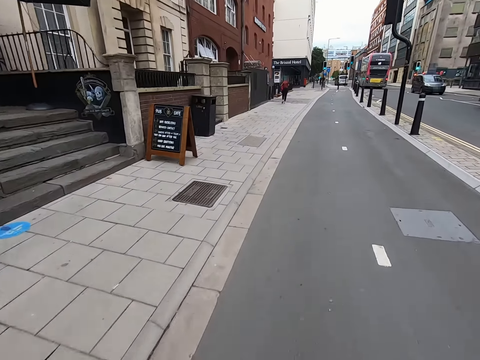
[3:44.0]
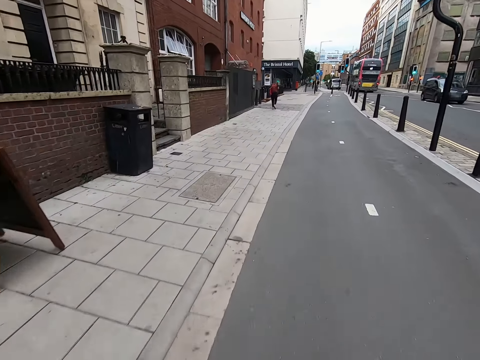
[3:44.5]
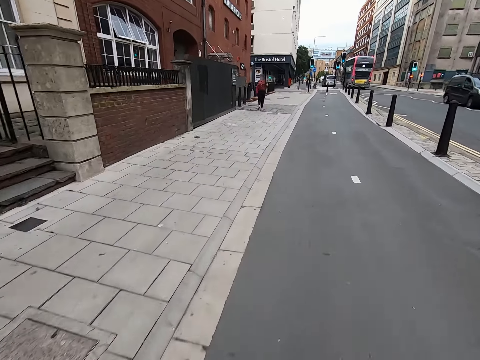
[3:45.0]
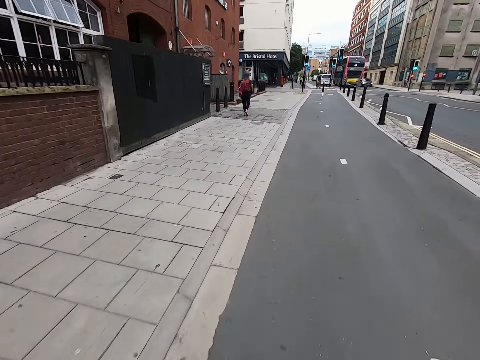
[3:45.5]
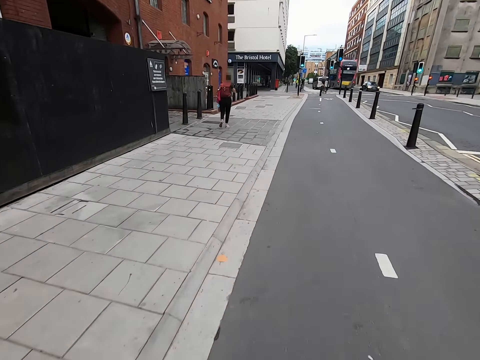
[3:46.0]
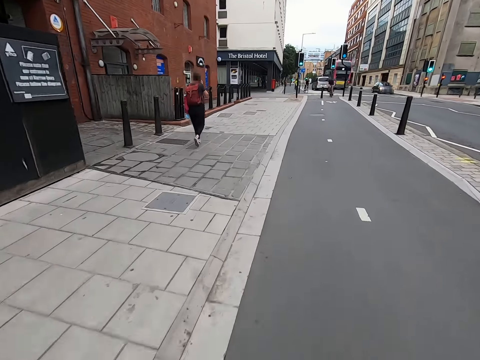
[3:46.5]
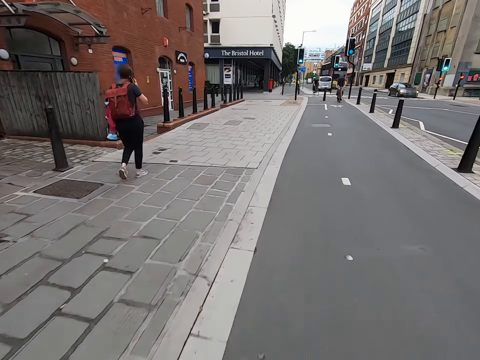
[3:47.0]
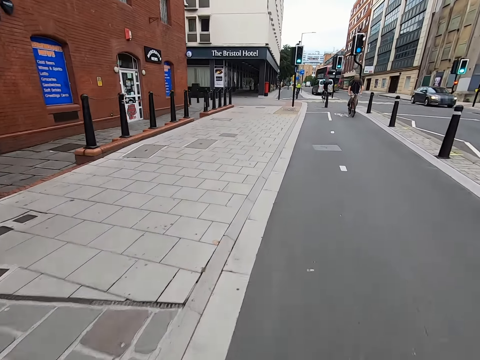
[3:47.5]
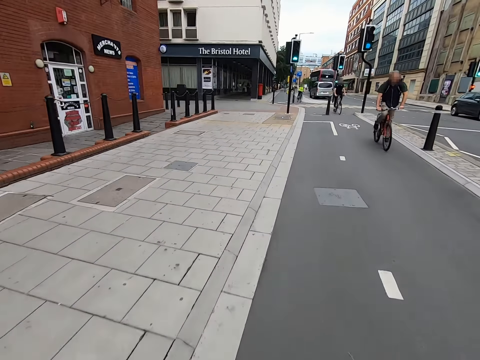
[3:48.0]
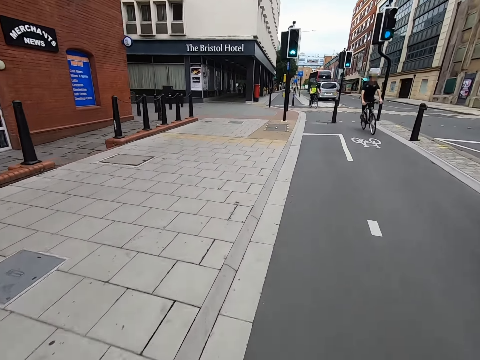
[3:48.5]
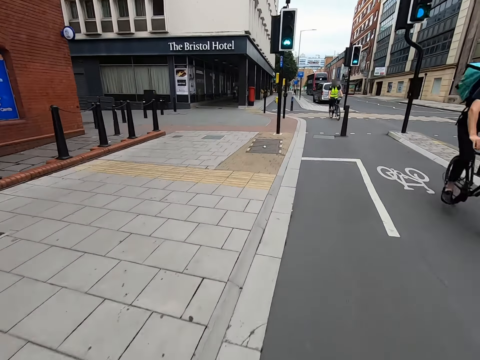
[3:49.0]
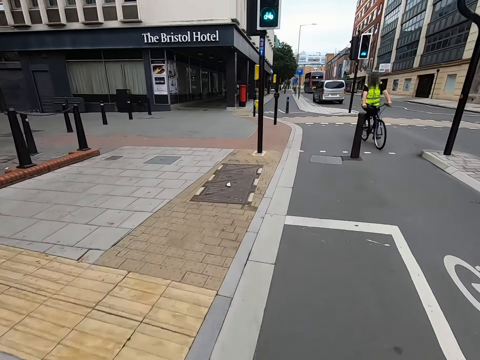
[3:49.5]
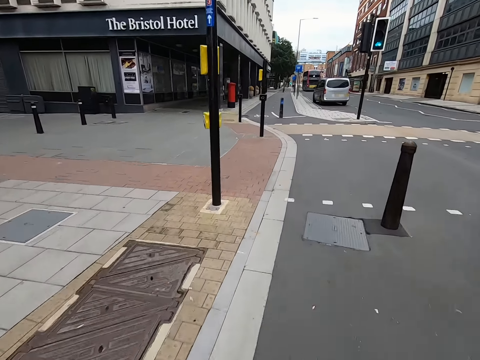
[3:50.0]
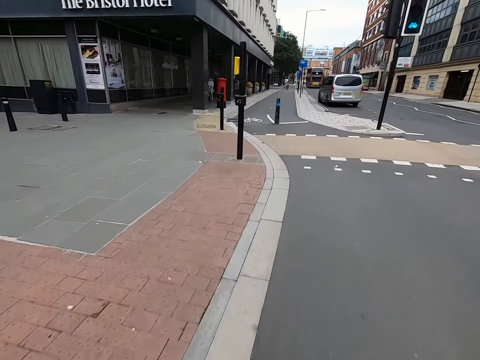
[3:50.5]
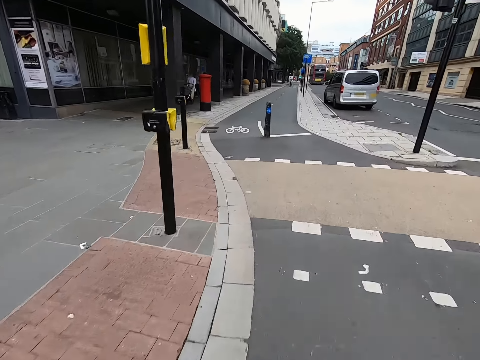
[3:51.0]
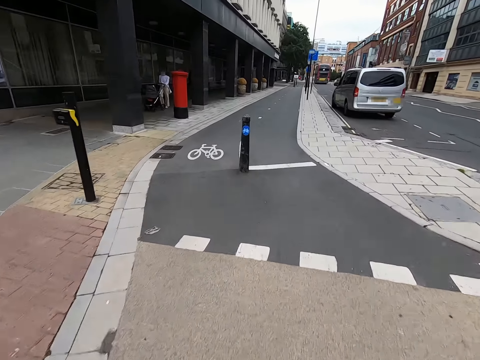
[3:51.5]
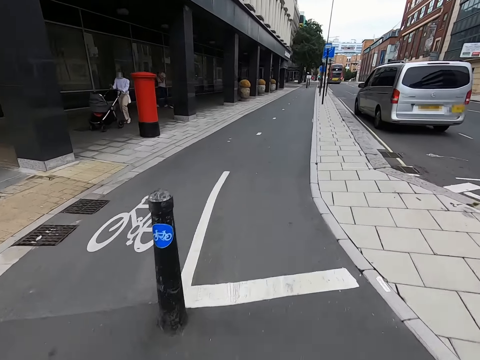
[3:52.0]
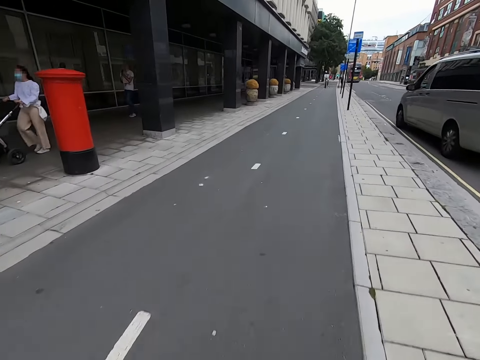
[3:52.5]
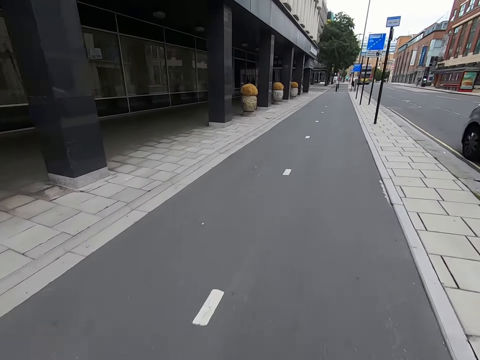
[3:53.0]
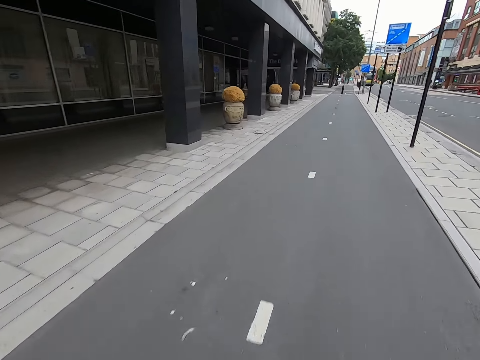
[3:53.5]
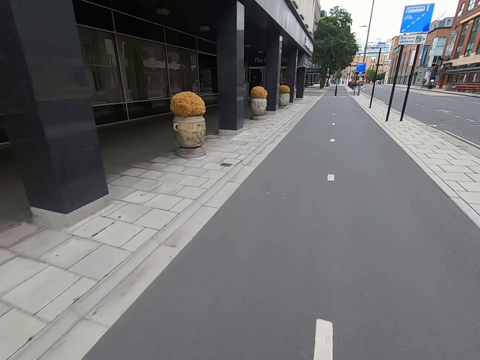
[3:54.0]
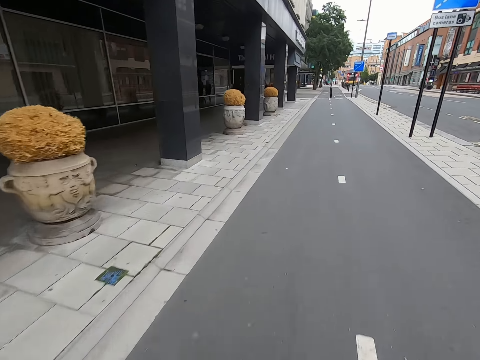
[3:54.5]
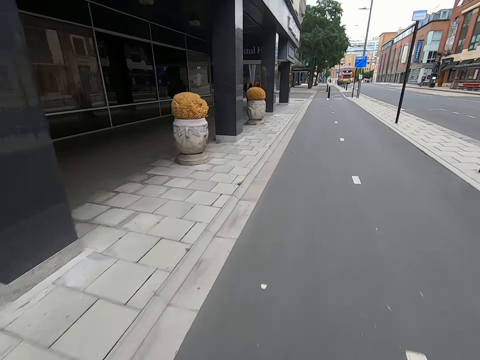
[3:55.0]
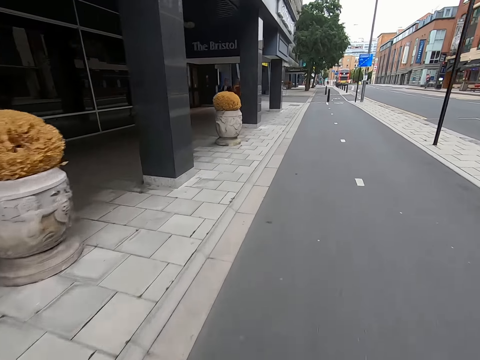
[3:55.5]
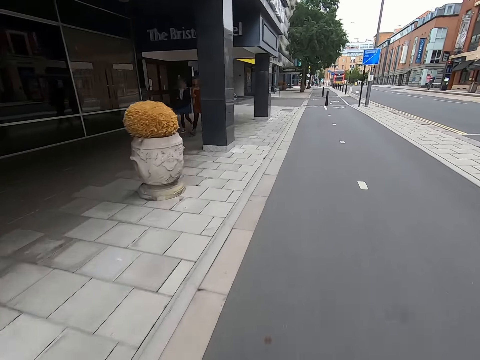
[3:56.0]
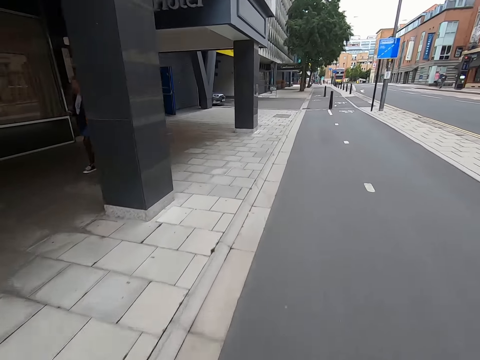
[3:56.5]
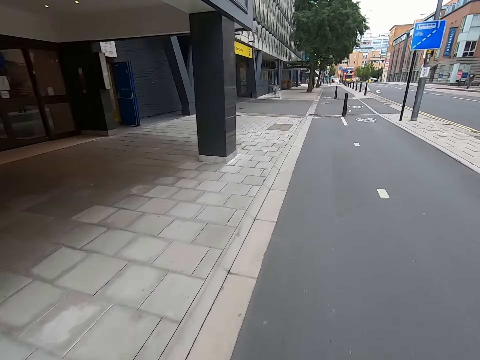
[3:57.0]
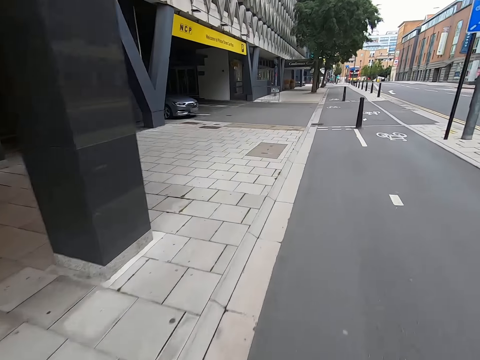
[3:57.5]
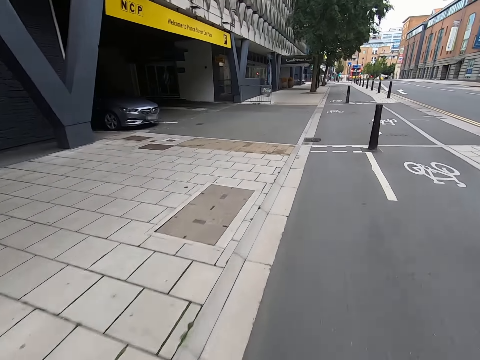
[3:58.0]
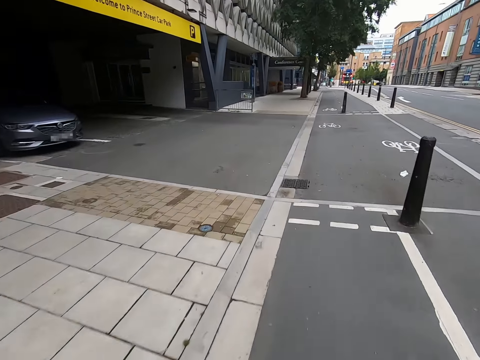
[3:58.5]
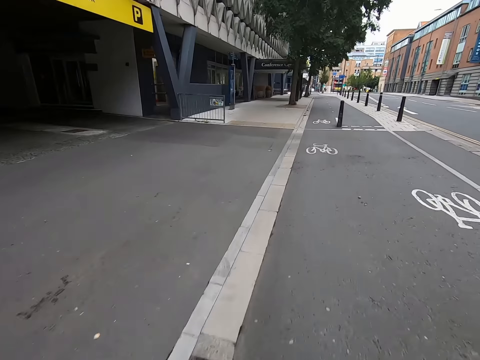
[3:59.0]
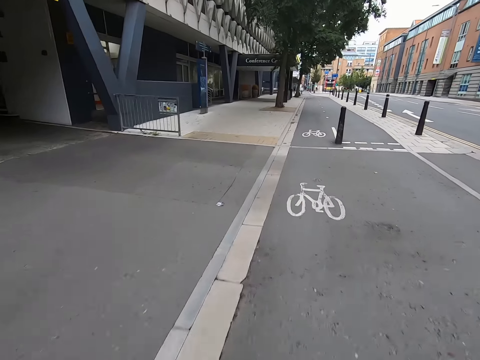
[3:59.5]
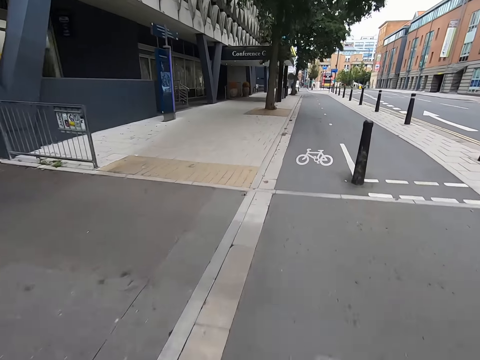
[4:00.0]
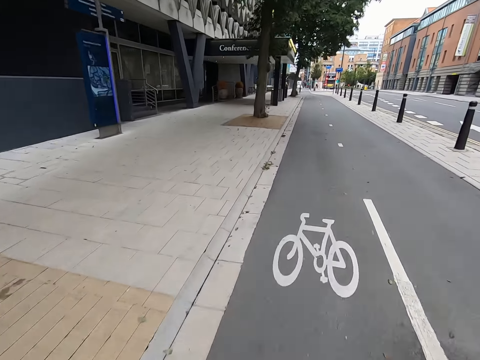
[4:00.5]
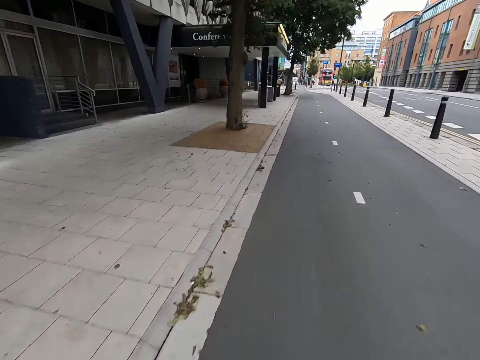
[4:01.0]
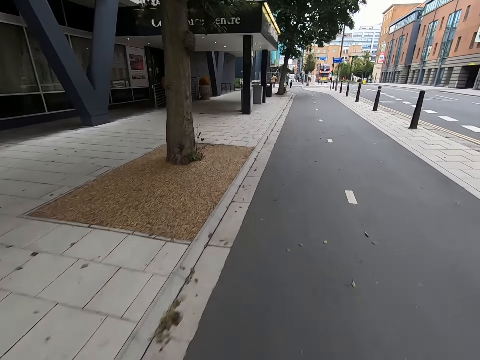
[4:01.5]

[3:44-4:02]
The camera wearer watches the background. They walk. They watch the background.

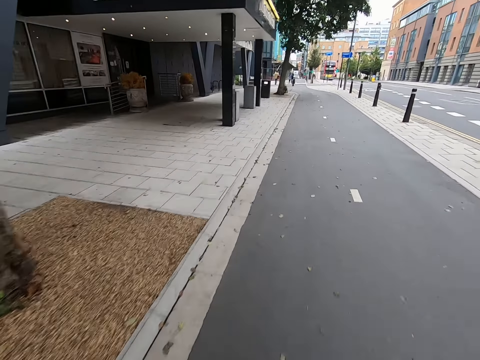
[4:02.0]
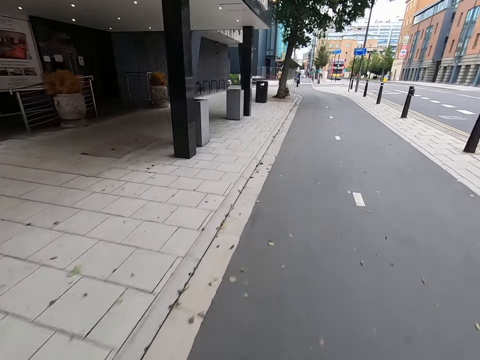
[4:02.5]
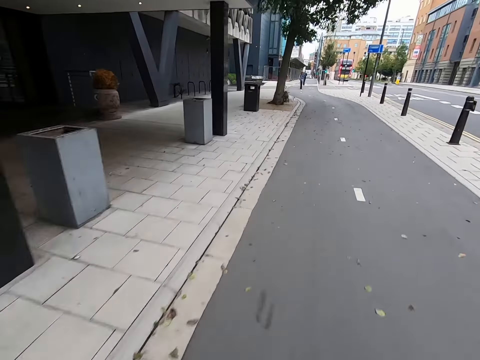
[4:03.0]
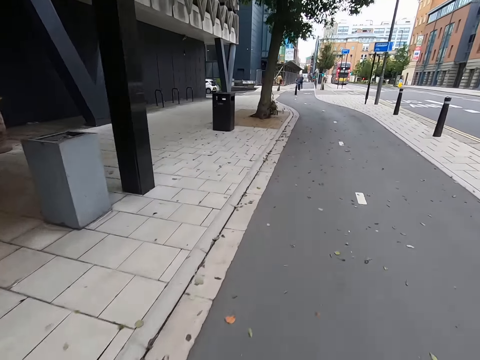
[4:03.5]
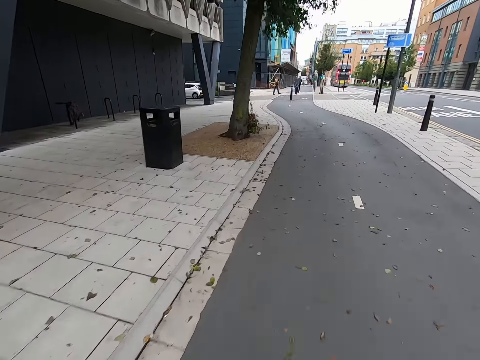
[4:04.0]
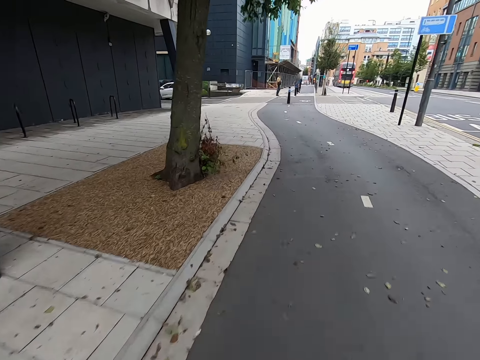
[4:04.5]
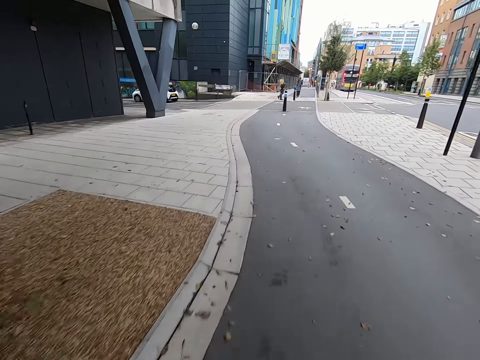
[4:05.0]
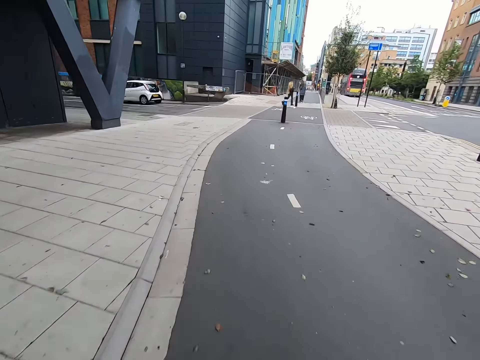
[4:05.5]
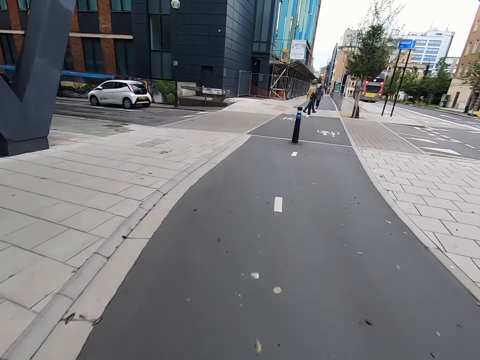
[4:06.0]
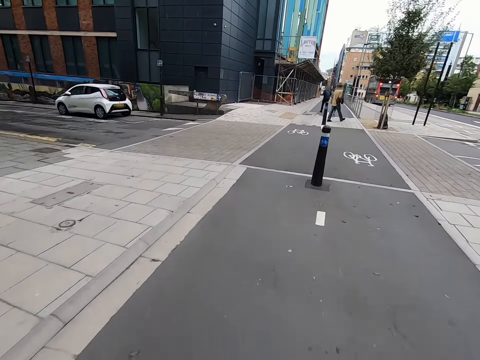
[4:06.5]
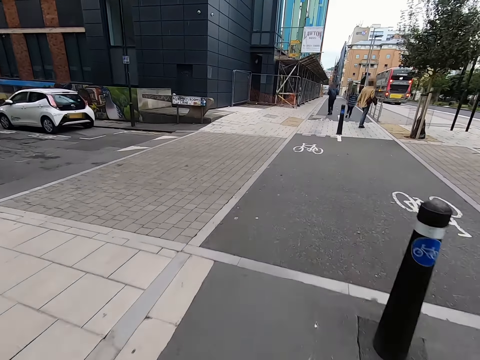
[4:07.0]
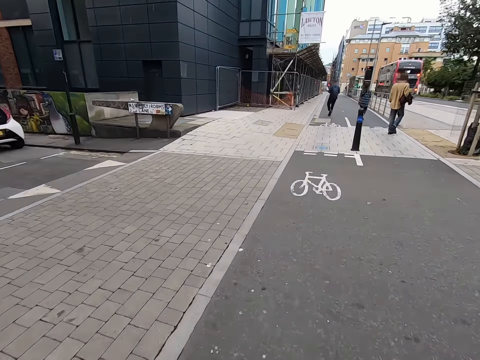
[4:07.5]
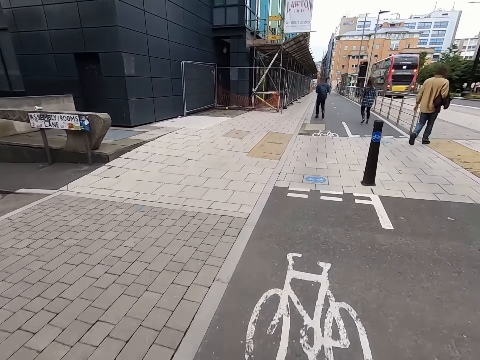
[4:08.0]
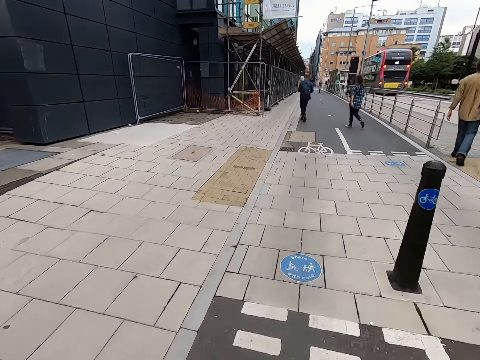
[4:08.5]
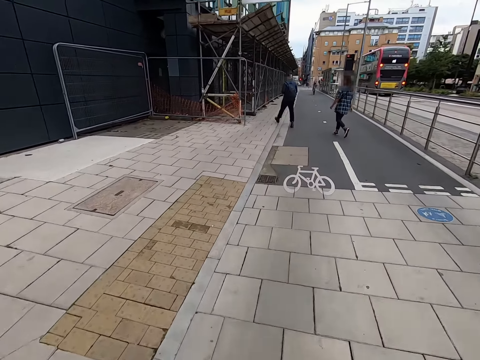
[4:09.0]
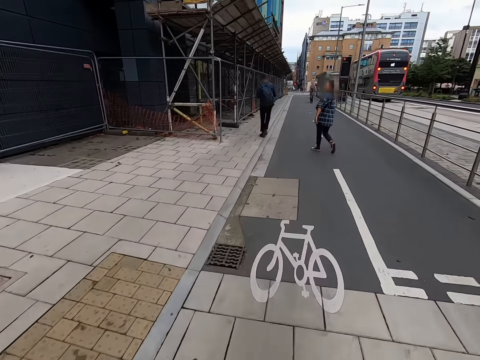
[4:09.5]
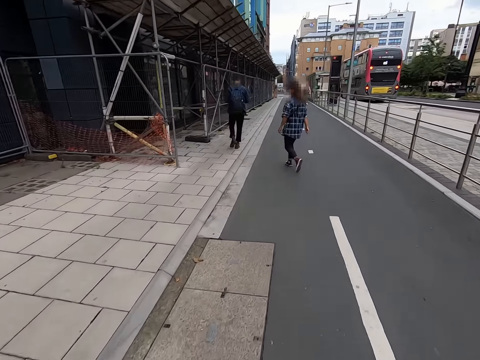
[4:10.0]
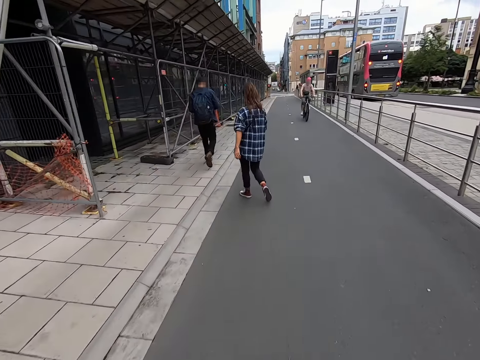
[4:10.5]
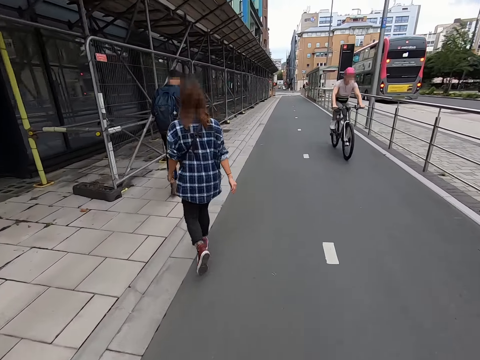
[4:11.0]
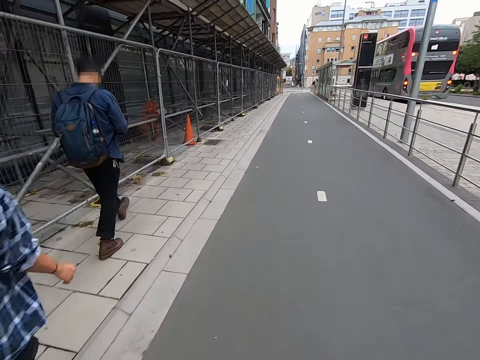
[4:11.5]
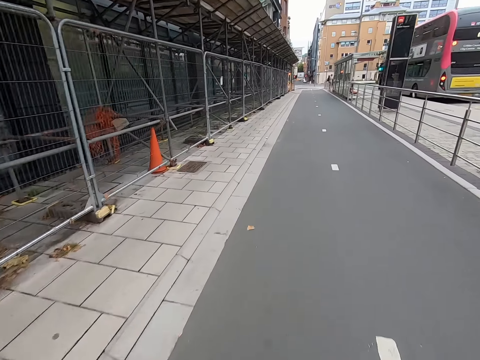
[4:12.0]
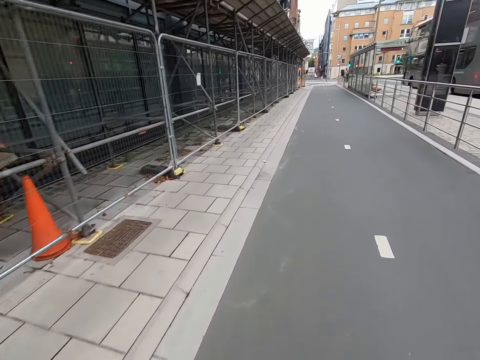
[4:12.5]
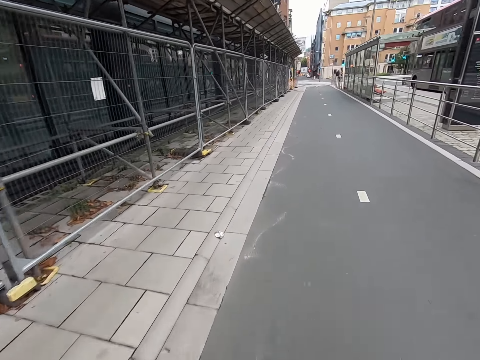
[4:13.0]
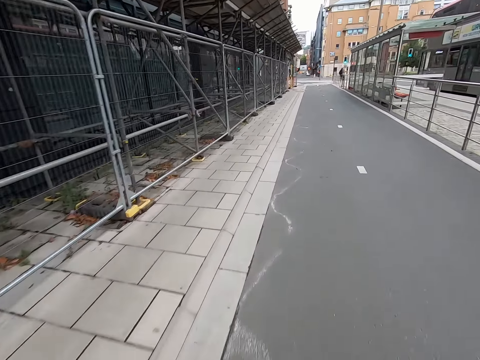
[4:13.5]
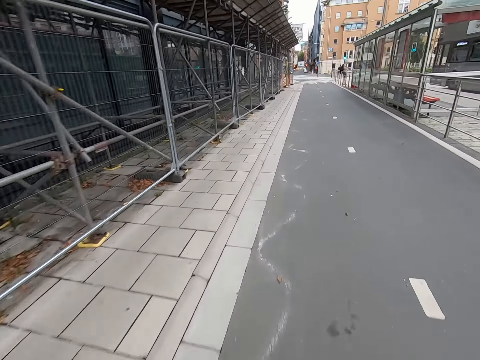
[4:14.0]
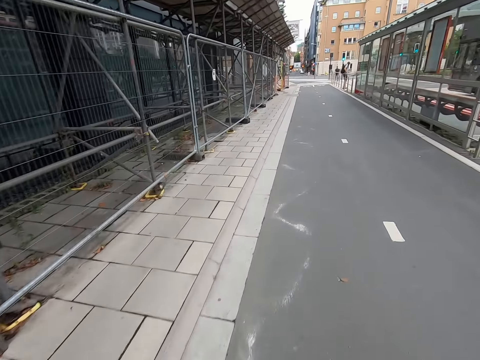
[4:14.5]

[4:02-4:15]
The camera wearer walks.
